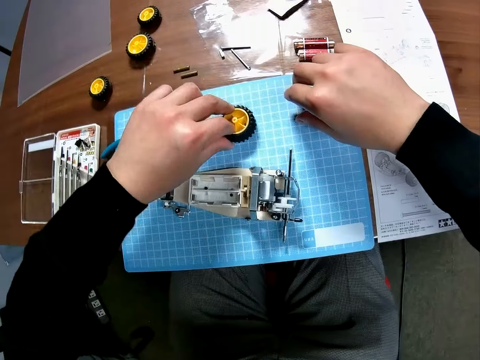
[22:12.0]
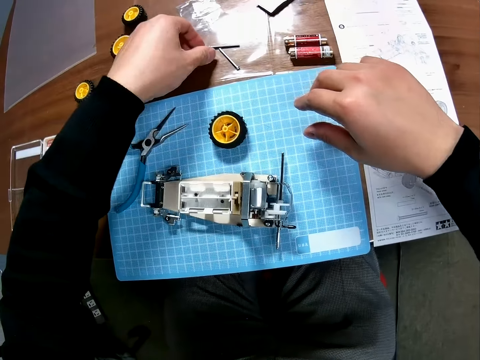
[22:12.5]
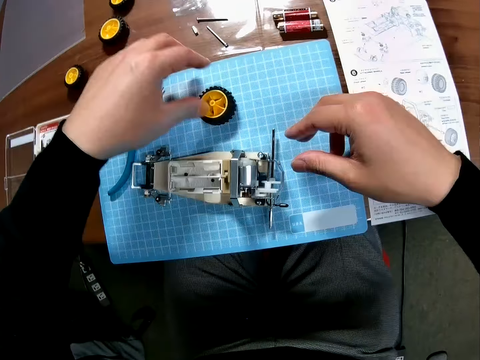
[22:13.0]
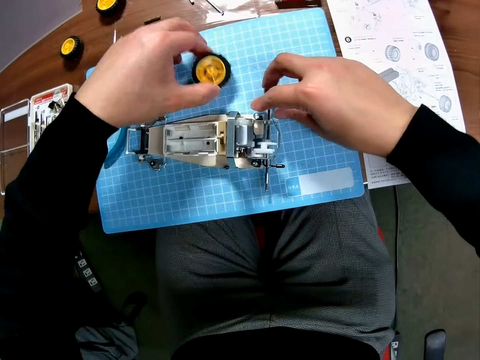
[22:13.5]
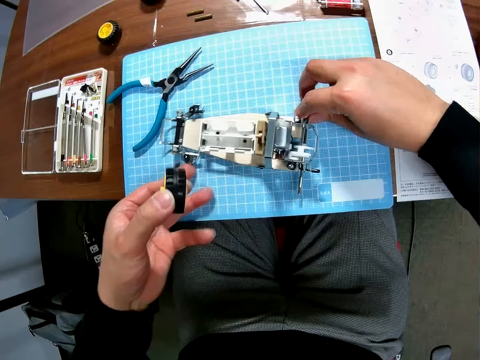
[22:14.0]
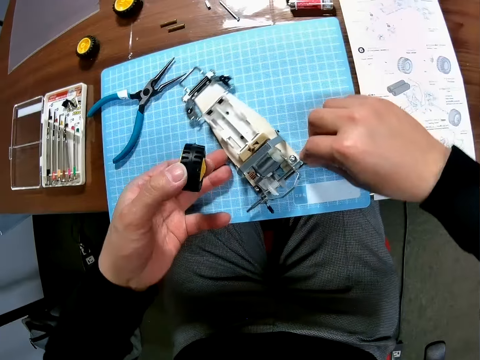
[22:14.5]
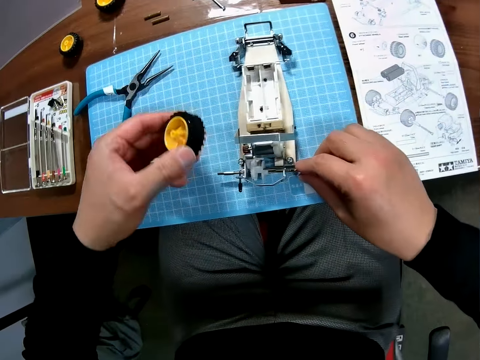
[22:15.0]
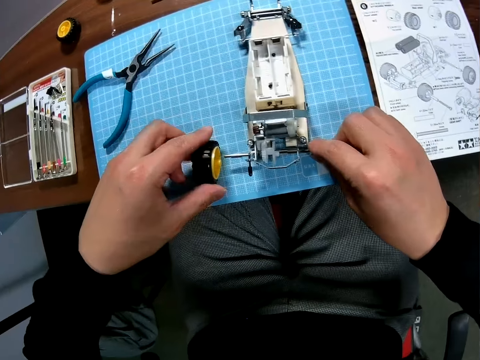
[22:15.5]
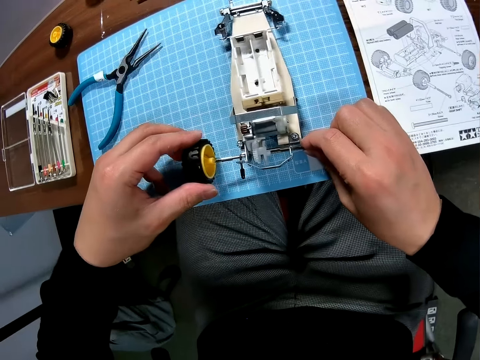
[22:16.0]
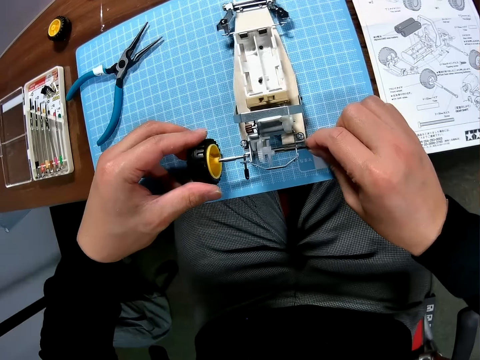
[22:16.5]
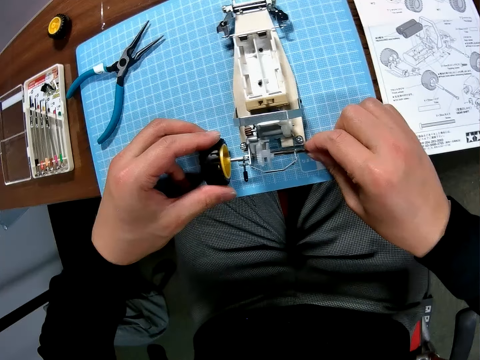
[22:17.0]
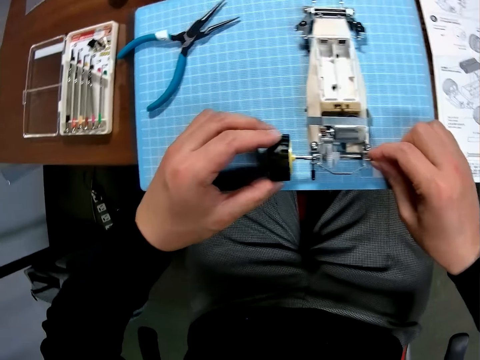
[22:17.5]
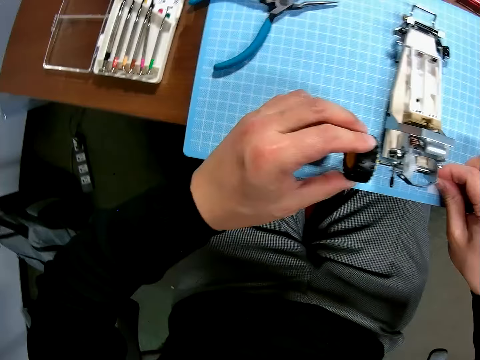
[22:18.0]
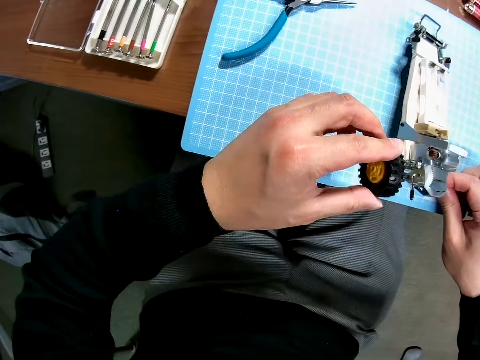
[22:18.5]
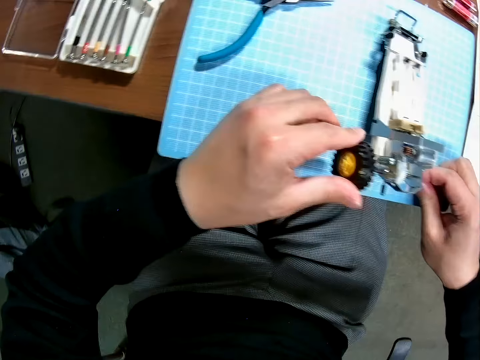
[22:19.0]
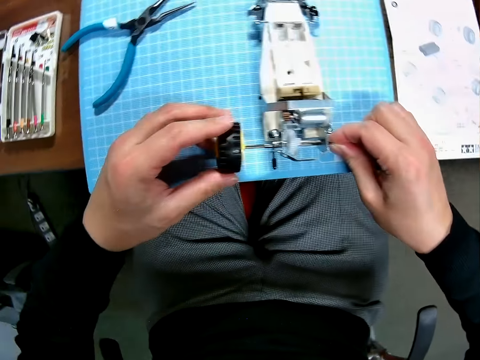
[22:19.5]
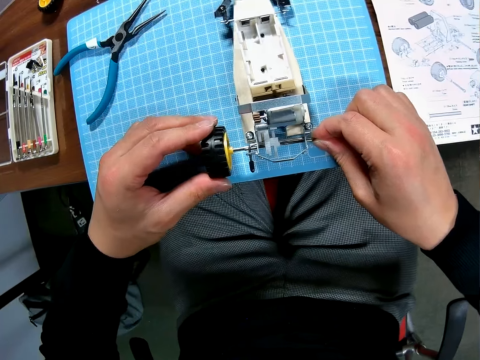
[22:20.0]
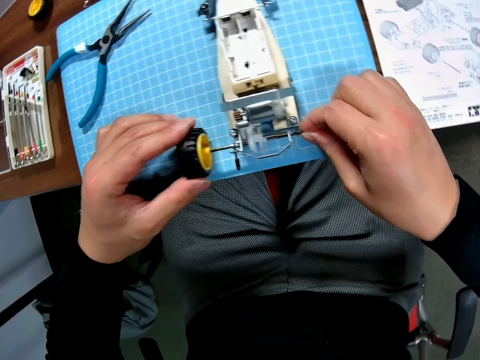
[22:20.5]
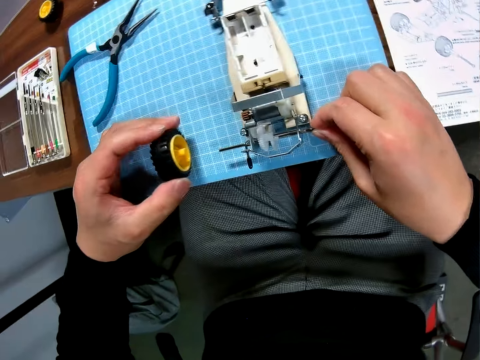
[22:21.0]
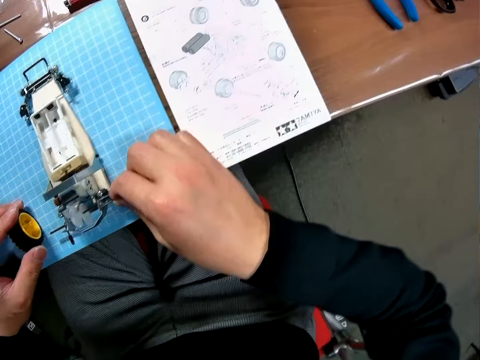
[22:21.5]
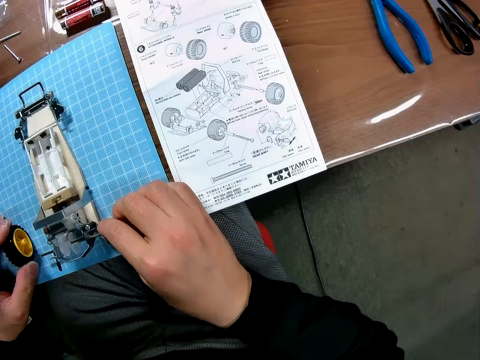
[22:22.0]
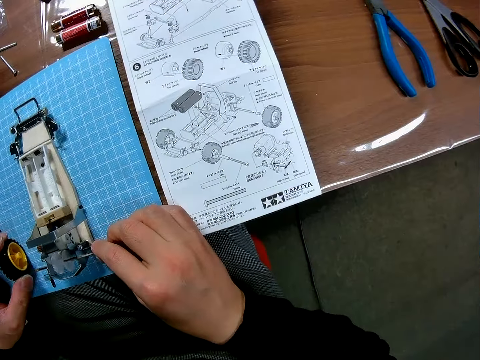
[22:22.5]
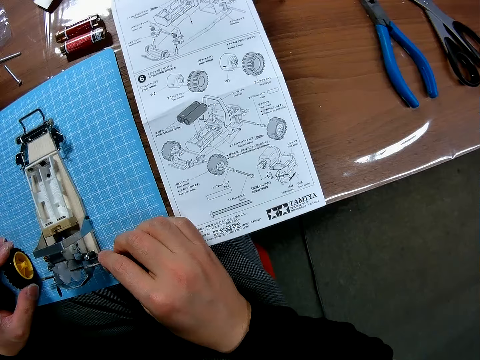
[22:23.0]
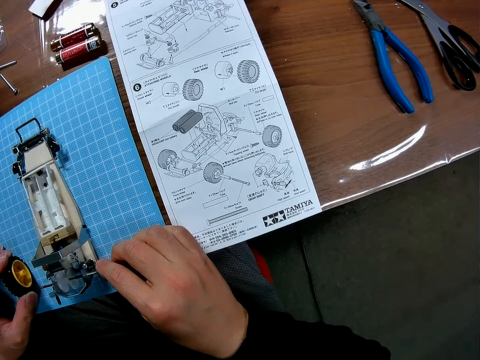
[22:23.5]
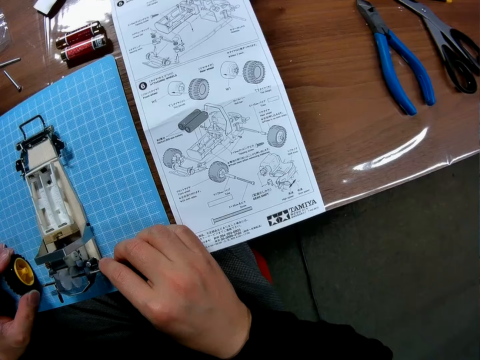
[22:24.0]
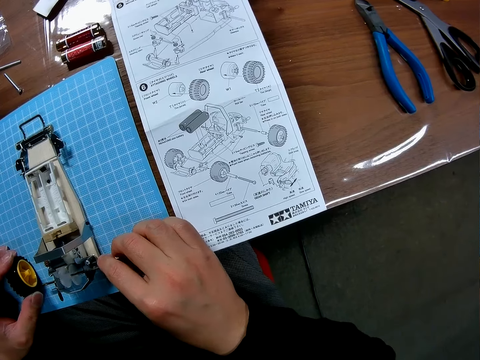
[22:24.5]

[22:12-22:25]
The camera wearer places the wheel or tyre on the table. They place the nut on the table. They take the wheel placed on the table. They move the toy car. They fix the toy car. They put the tyre on the car. They remove the tyre from the car. They look around.

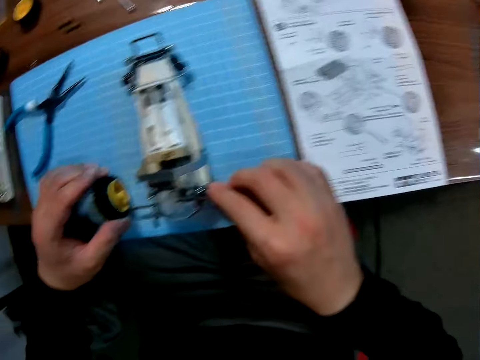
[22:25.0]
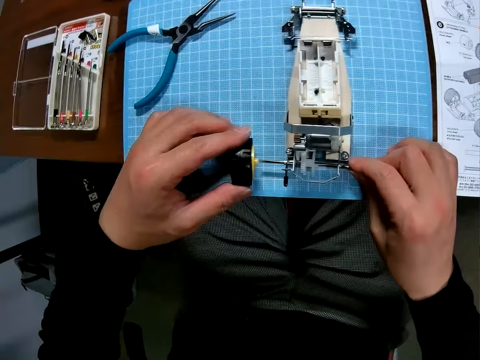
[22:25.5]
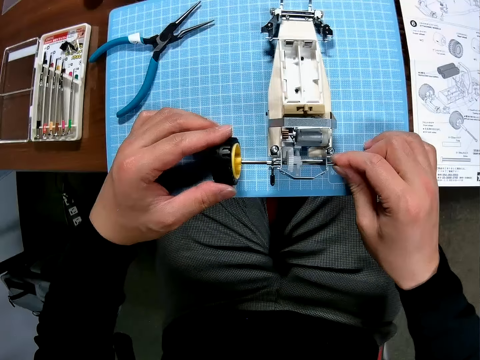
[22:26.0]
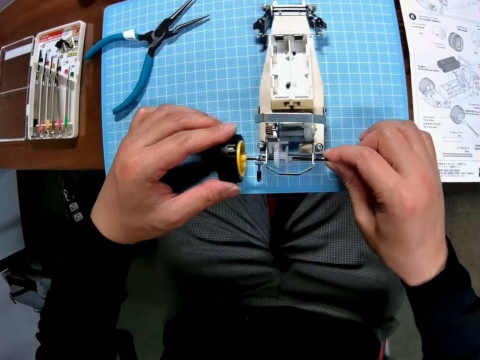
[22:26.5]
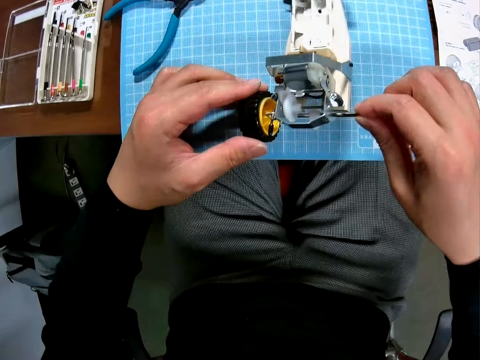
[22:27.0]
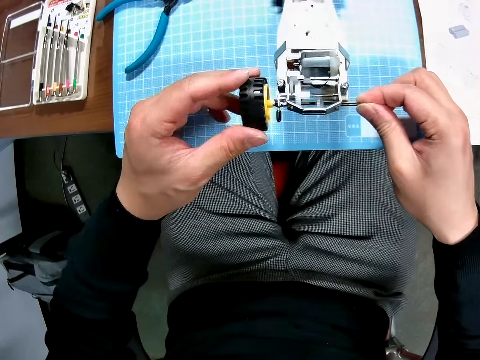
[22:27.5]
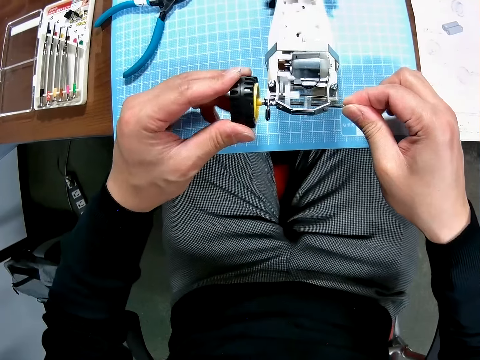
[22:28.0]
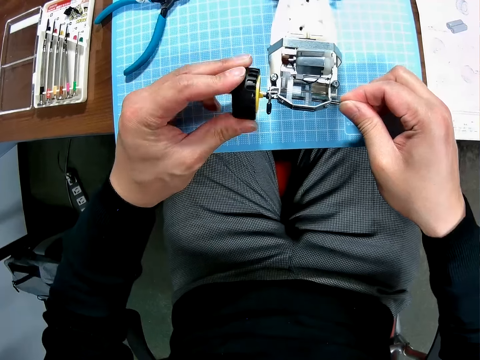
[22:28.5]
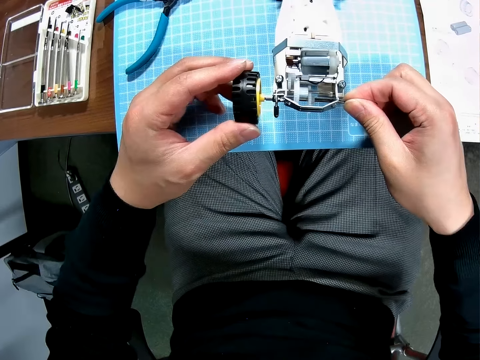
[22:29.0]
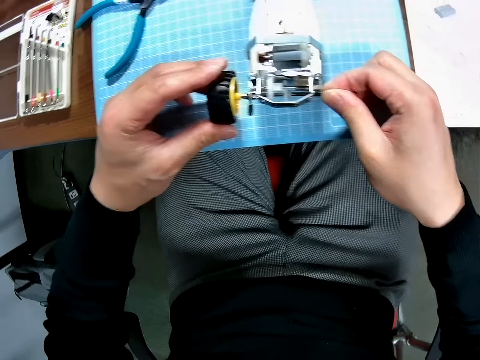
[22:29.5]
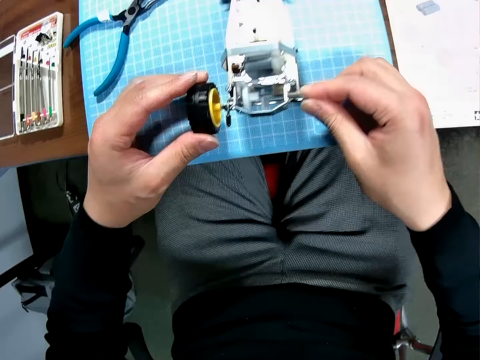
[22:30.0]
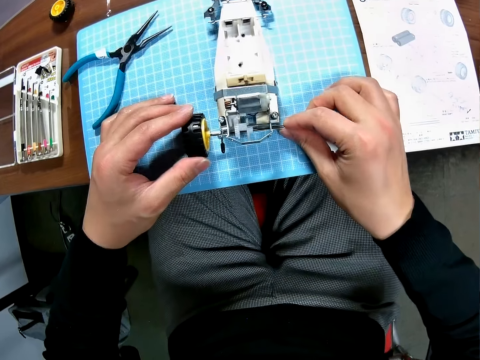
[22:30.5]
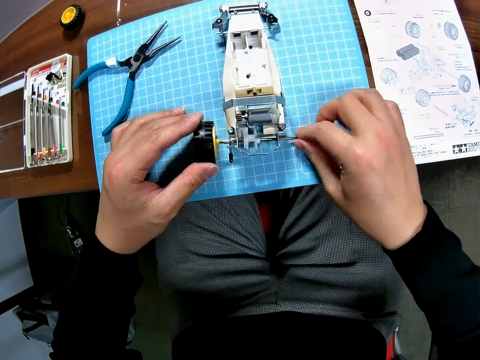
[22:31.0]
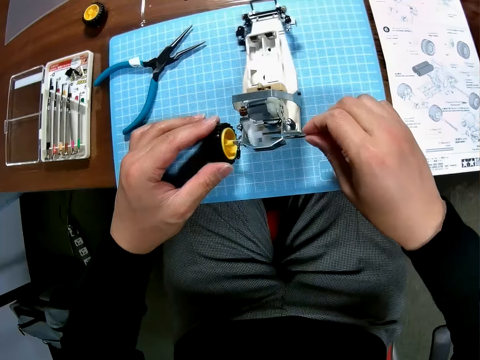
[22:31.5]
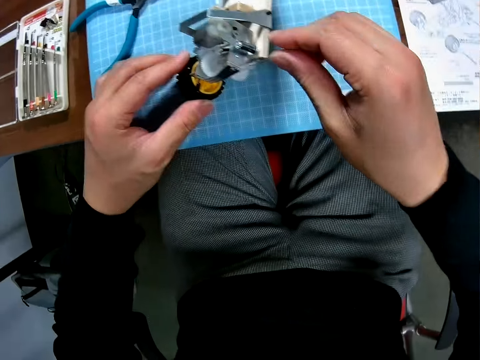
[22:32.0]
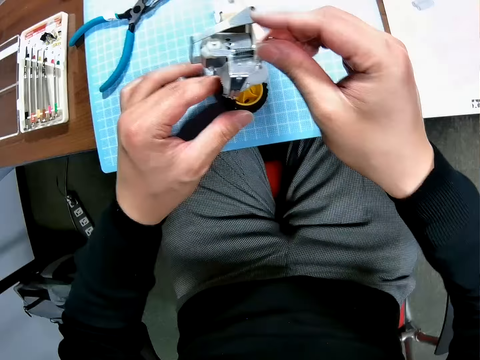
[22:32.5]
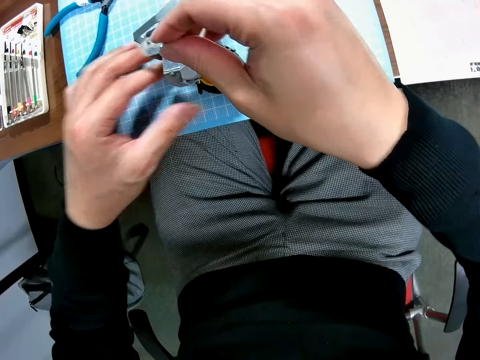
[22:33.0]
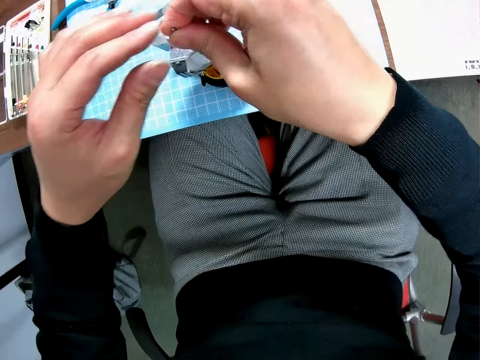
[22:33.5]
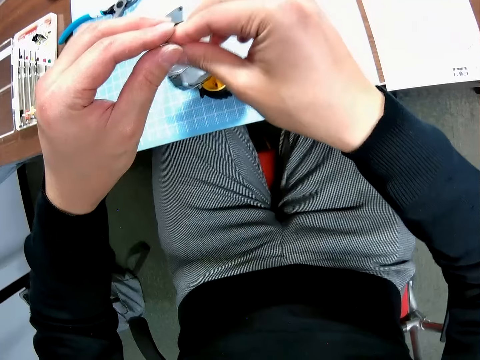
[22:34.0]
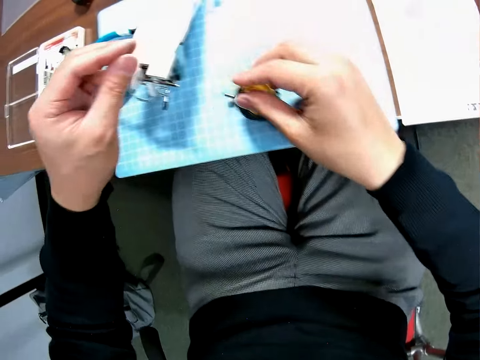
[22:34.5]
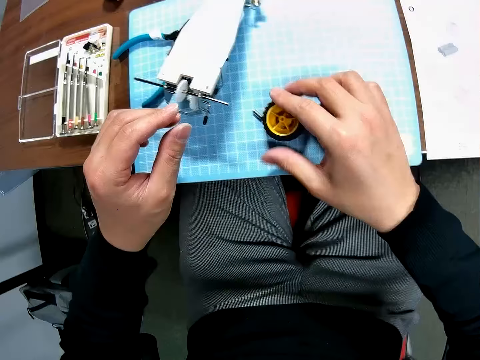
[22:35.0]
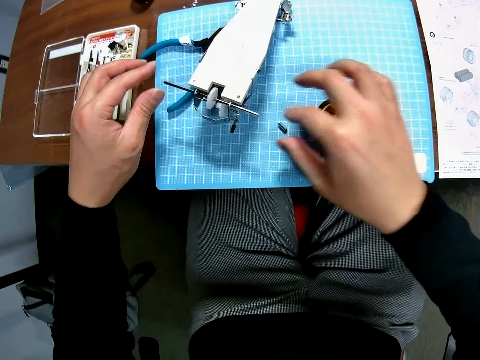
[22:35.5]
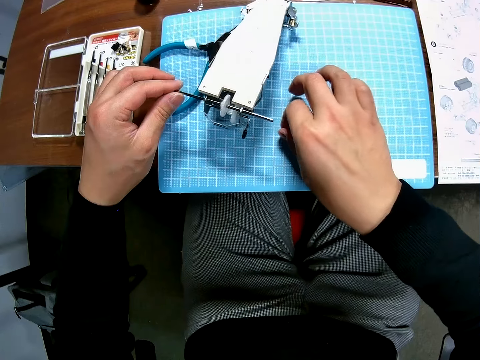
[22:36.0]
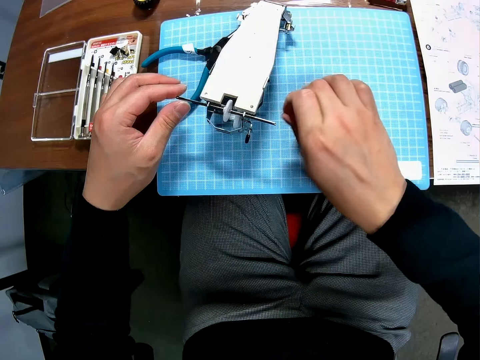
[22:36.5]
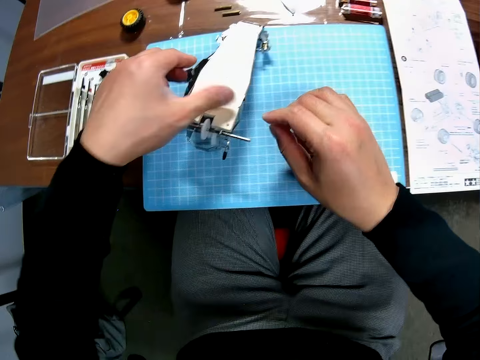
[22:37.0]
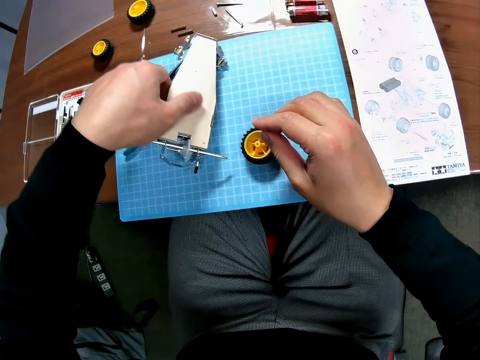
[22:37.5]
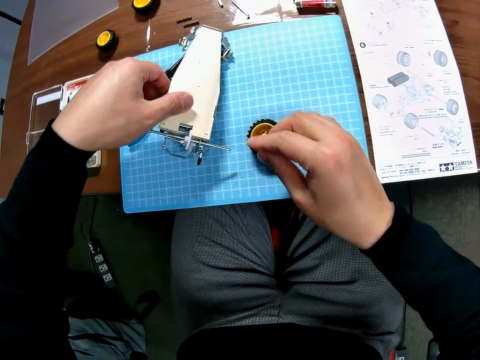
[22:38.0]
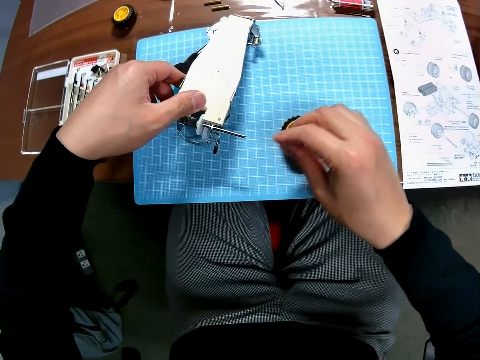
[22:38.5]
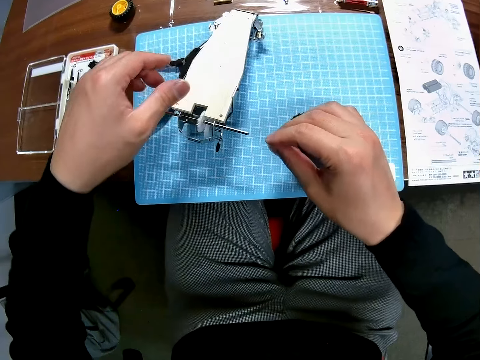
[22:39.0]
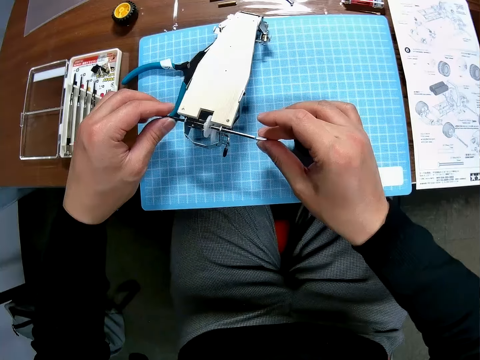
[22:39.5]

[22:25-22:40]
The camera wearer fixes the toy car. They put the tyre back on the car. They place the wheel on the car. They take the nut placed on the table. They move the hand.
